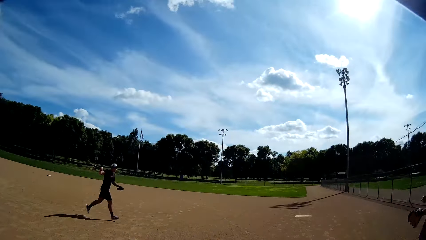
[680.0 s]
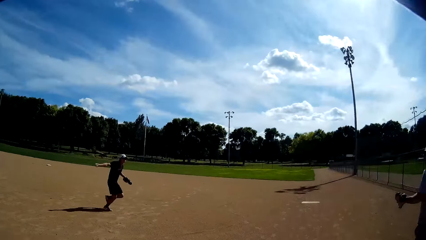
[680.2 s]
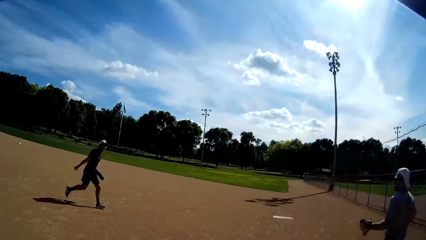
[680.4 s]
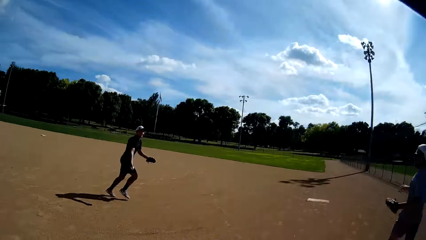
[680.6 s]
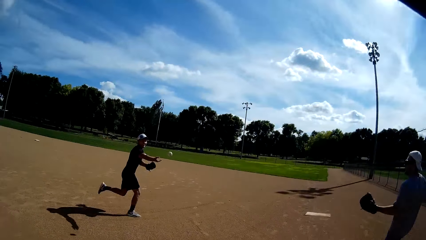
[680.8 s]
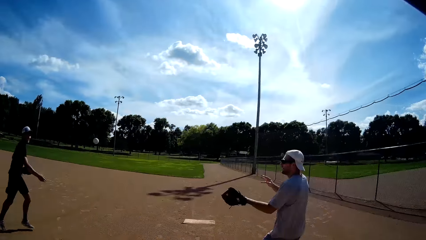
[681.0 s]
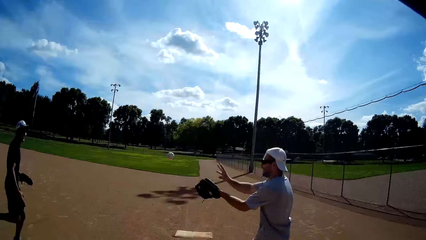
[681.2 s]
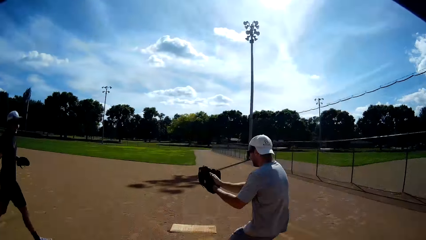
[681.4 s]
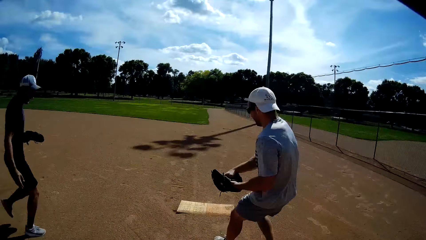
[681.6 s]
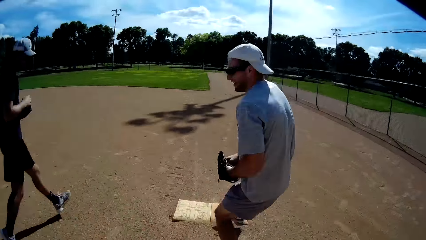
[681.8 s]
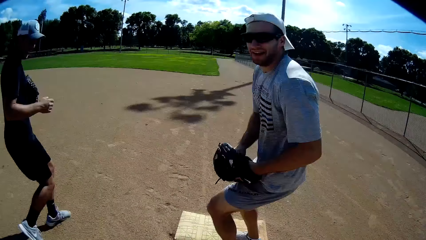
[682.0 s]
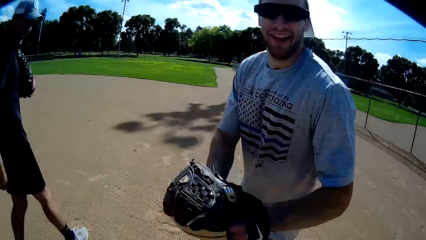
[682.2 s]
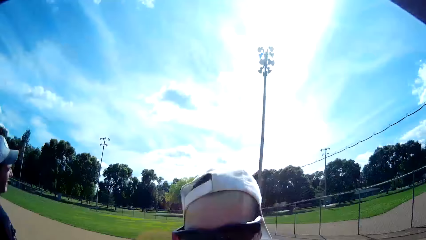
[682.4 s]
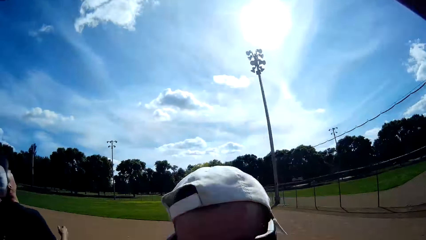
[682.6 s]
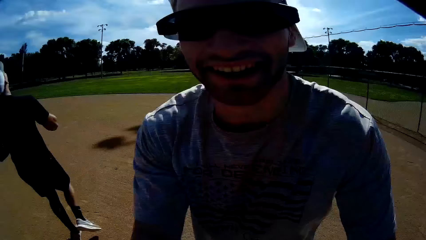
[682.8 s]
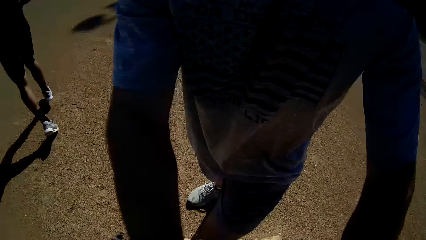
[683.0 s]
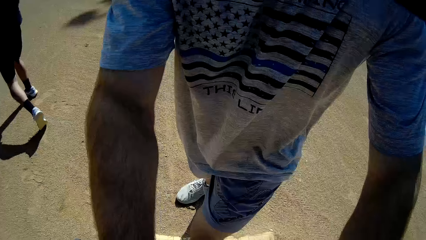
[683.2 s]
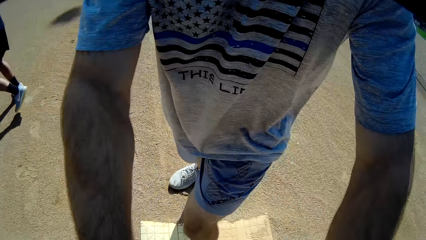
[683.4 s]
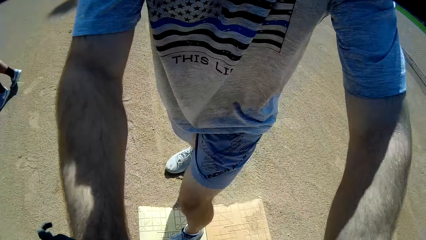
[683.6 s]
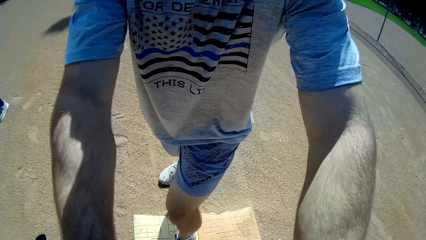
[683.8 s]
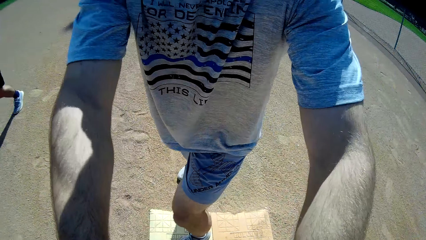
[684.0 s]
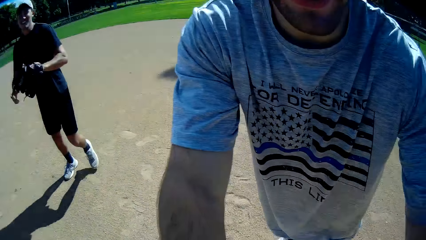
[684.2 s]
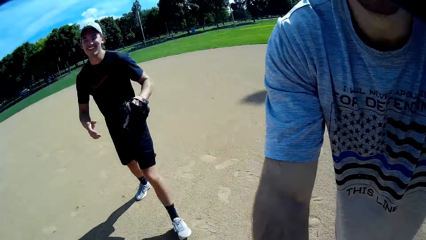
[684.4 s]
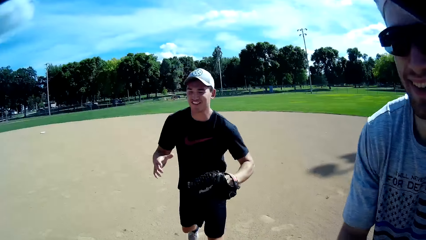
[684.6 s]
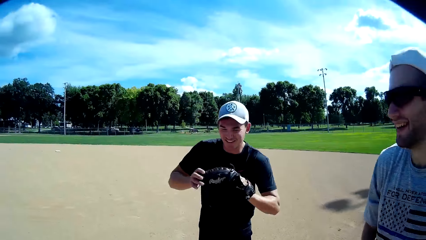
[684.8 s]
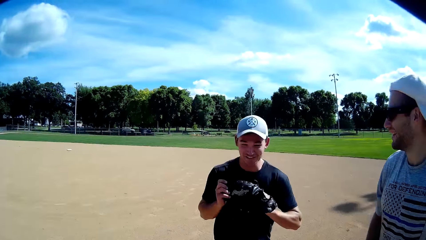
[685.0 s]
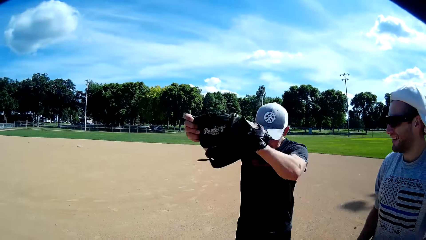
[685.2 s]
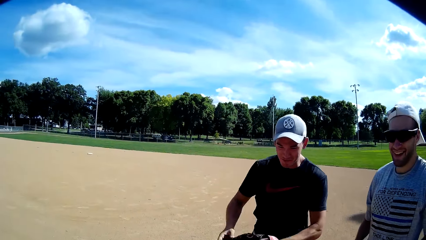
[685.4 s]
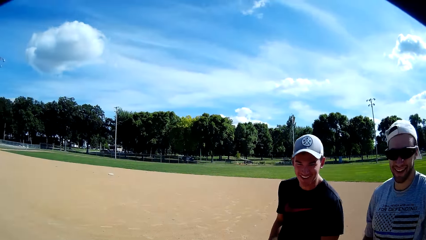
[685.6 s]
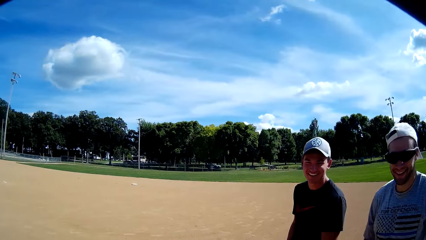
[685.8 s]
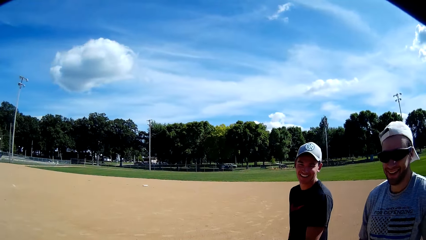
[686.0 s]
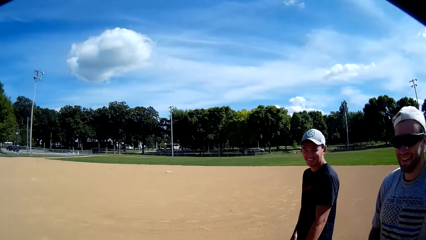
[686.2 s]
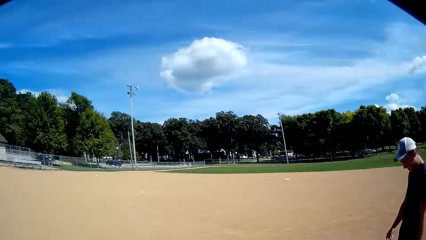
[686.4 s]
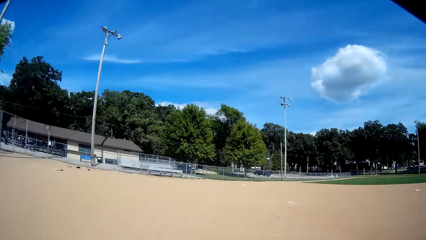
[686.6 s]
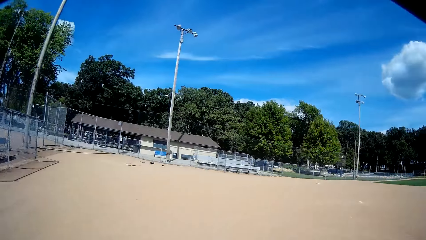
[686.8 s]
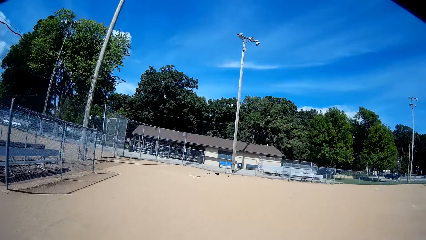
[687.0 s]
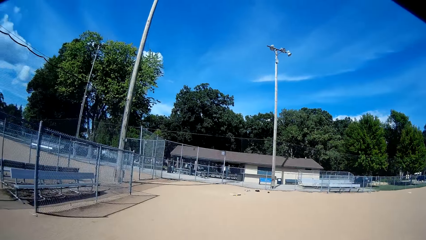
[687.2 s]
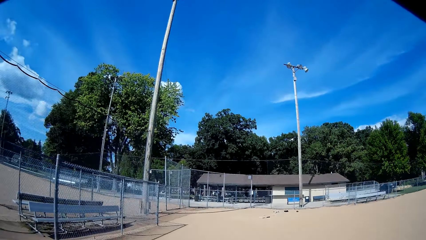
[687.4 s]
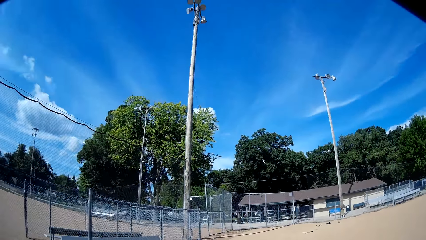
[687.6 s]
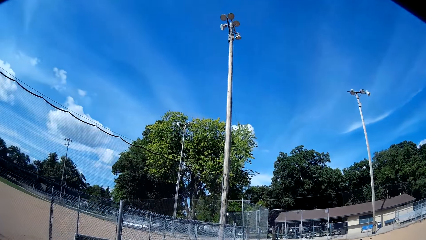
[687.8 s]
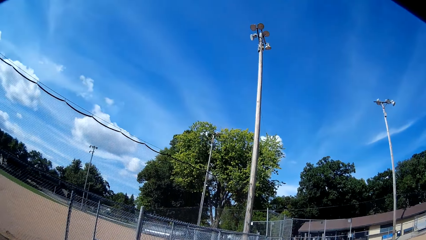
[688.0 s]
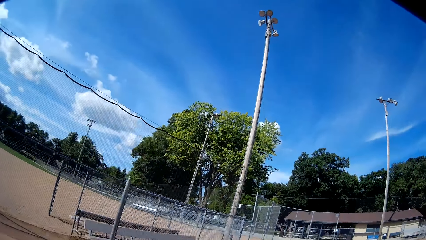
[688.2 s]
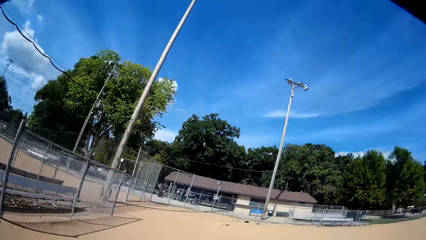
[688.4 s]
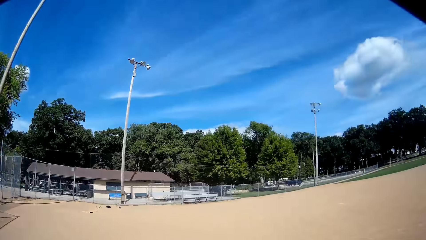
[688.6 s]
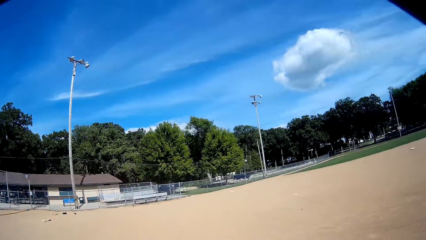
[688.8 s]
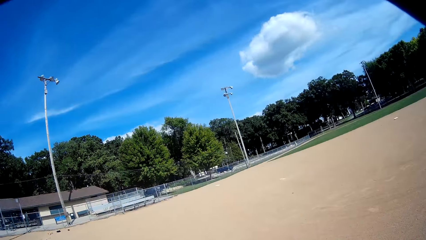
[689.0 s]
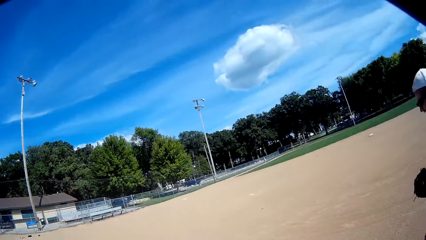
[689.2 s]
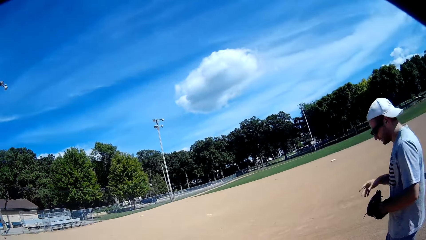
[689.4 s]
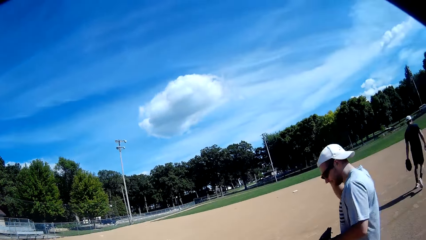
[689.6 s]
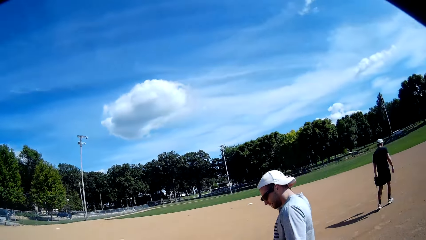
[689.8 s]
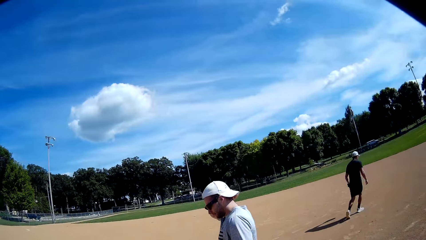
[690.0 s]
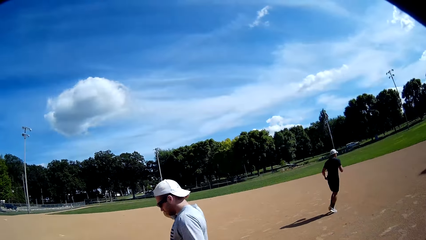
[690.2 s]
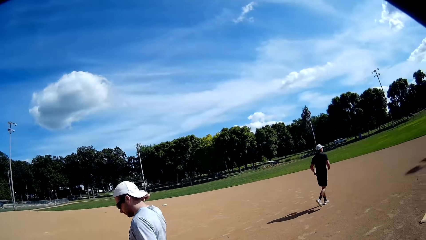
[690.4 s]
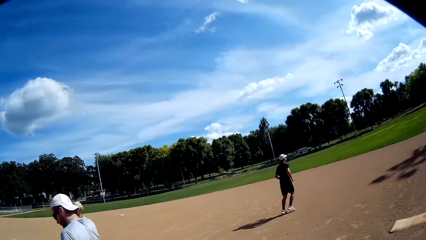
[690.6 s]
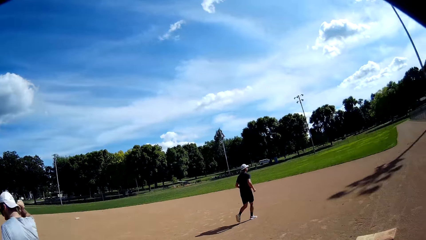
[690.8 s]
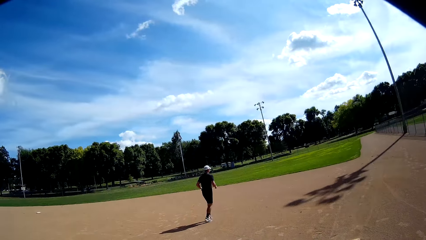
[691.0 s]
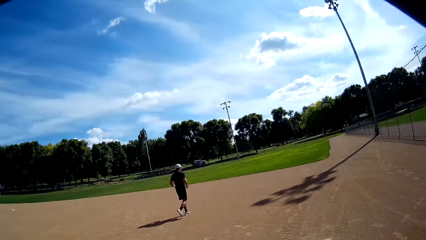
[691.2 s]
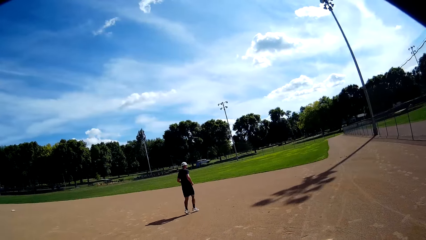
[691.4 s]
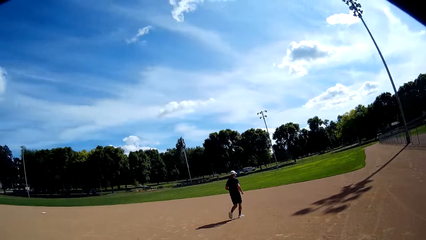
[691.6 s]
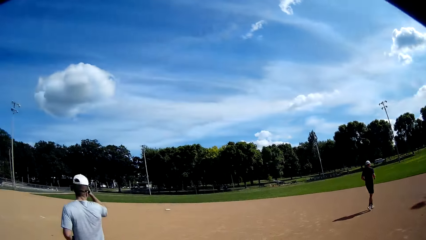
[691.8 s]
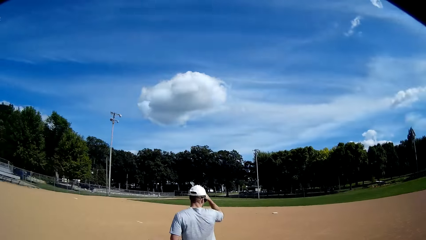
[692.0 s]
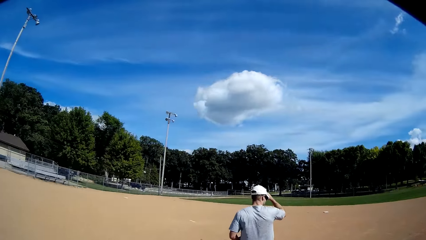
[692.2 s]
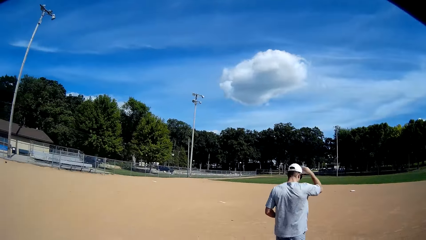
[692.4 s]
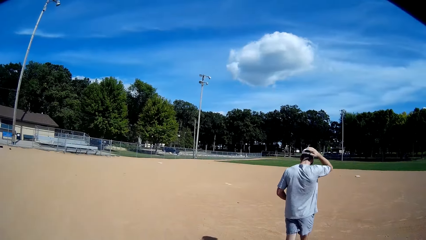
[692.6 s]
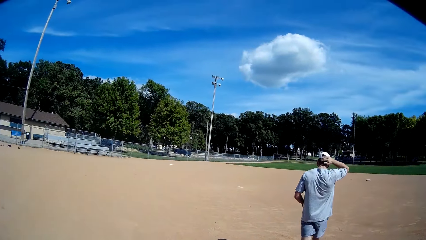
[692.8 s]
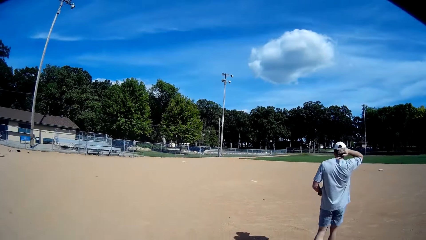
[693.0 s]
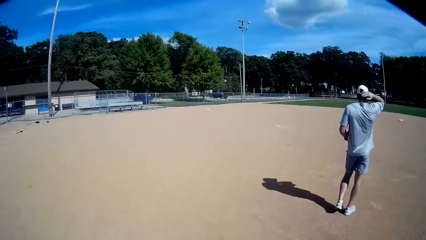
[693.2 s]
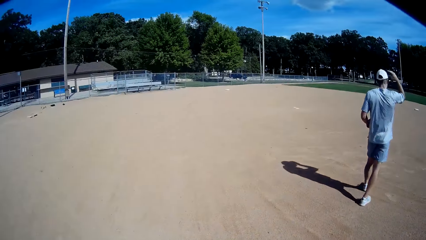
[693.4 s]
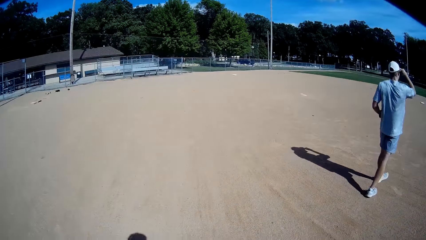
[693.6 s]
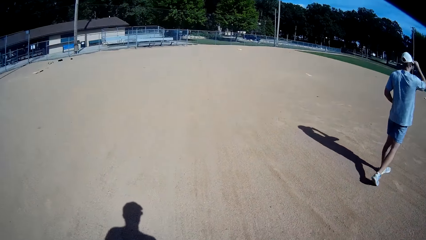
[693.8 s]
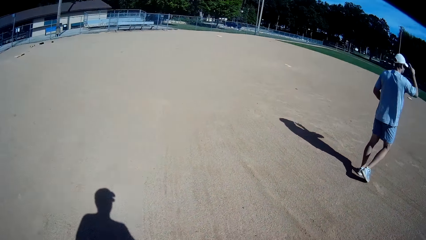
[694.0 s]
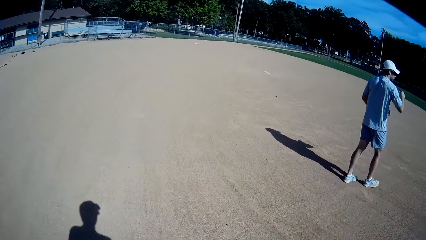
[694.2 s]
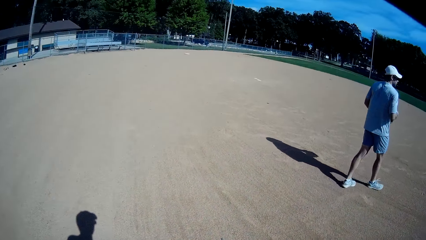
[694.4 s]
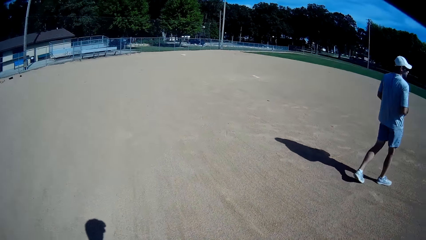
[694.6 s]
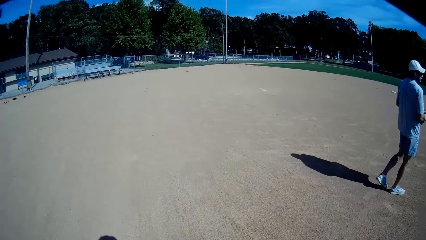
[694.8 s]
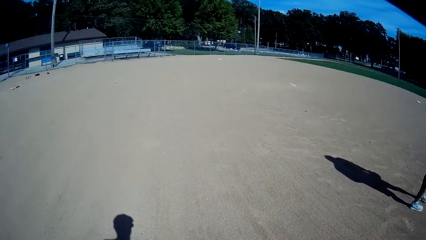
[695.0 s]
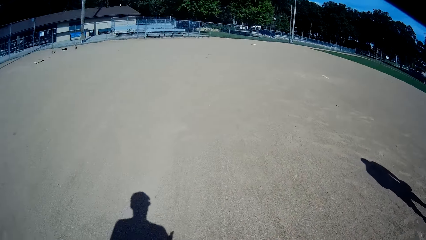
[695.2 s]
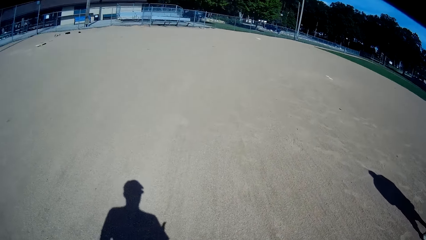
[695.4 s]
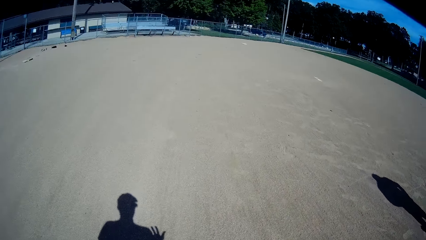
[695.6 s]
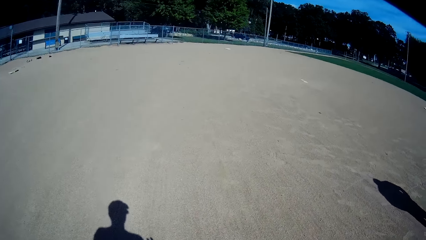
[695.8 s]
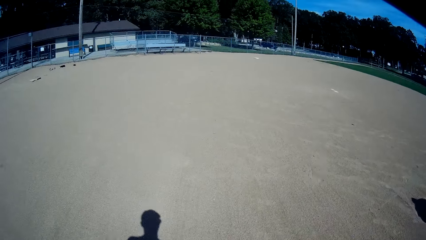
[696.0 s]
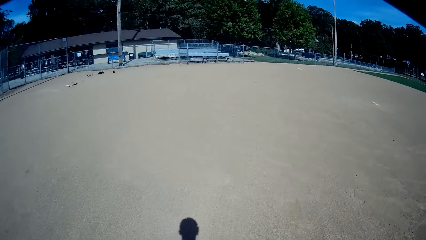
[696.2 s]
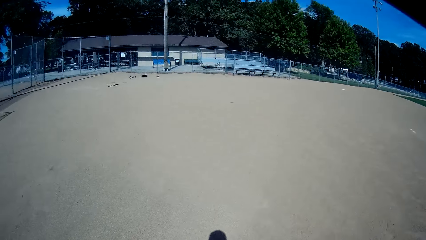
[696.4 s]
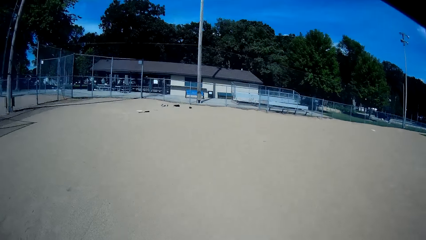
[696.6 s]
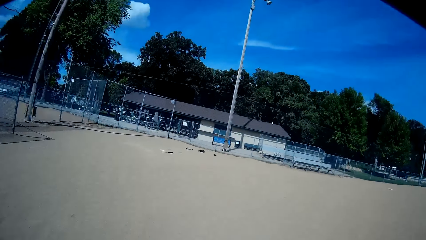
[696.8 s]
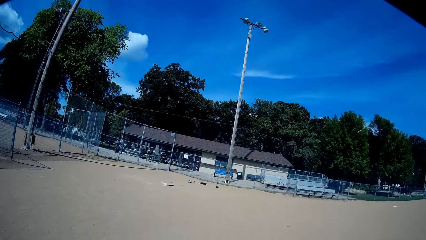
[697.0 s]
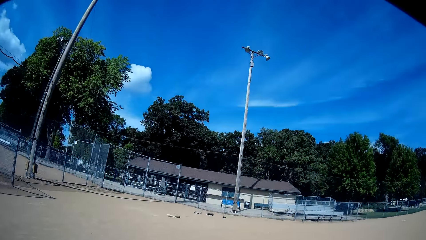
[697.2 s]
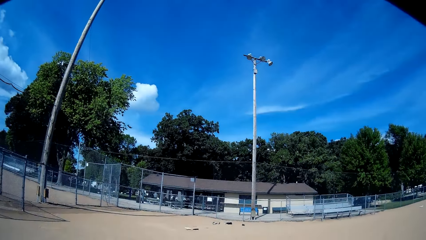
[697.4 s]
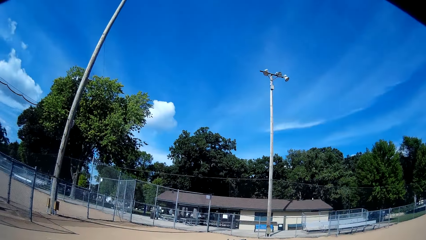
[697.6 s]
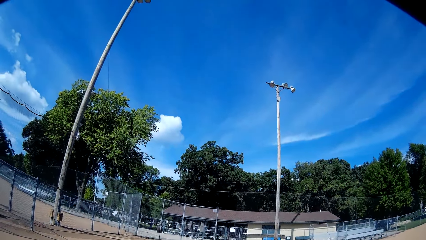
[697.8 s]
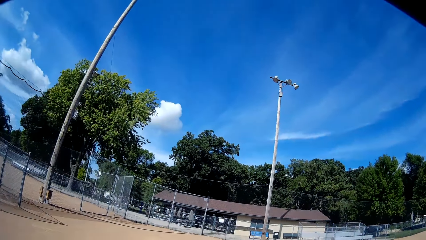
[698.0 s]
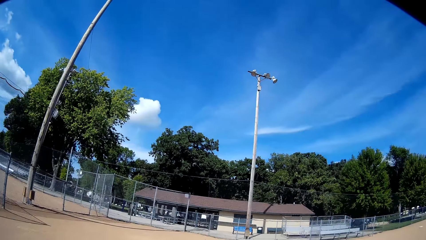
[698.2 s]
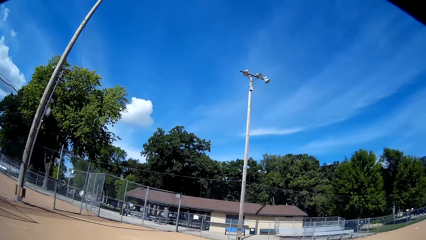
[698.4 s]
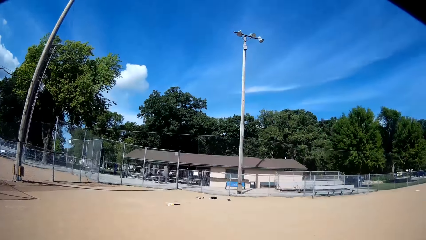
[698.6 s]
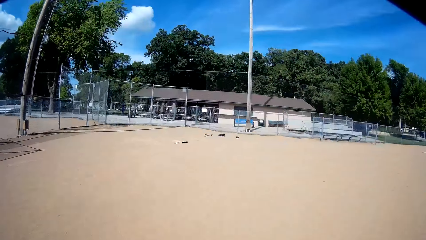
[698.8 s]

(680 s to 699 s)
A man runs toward another man. The other man runs toward the first man. The first man throws the baseball to the other man. The other man holds the baseball and looks at the camera wearer. The camera wearer interacts with a man. The first man talks to the camera wearer and moves the hands. The camera wearer looks around the field. They walk down the field. The first man runs on the field. The other man holds his head. The camera wearer walks toward the baseball bat.
